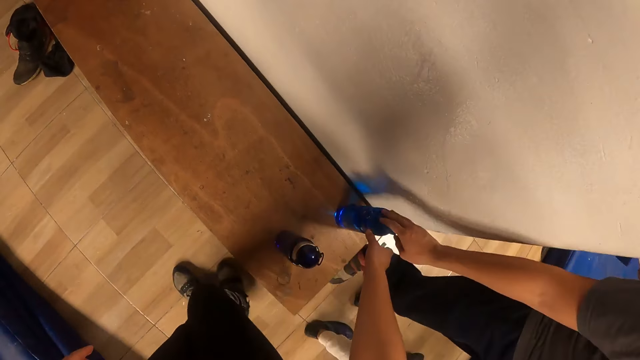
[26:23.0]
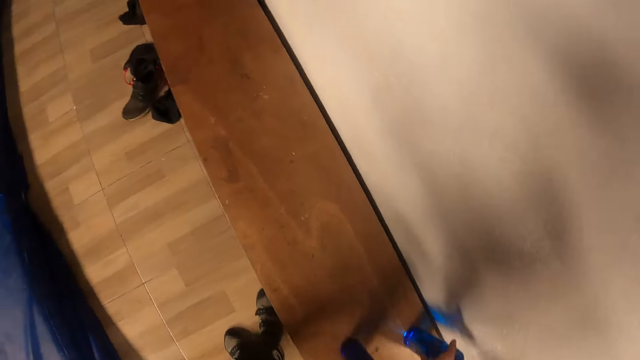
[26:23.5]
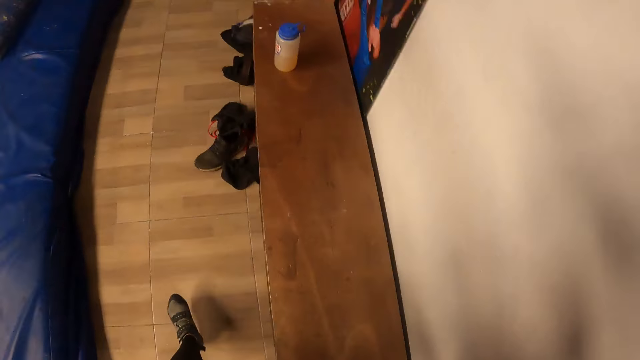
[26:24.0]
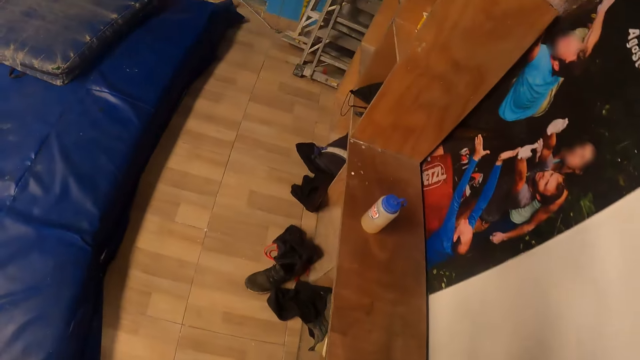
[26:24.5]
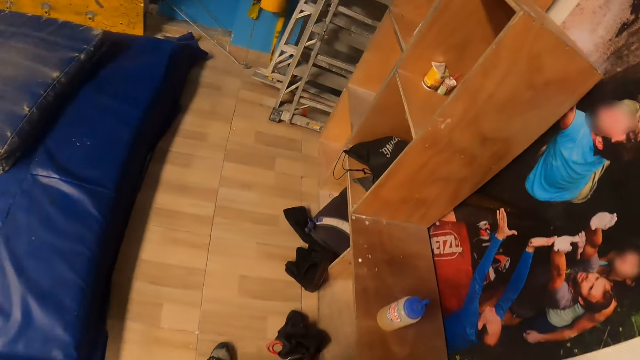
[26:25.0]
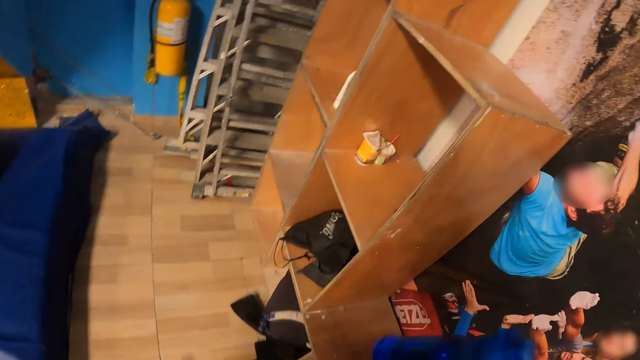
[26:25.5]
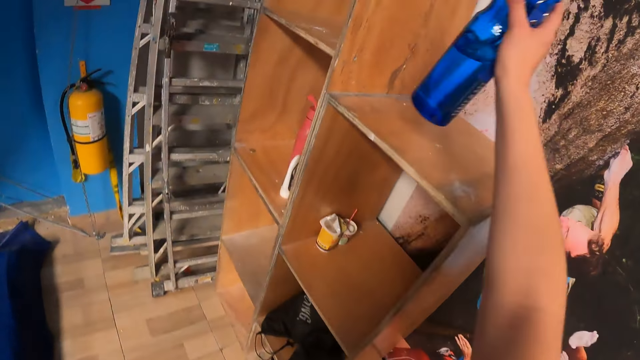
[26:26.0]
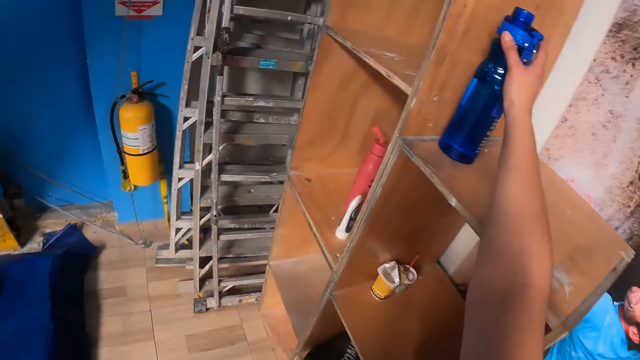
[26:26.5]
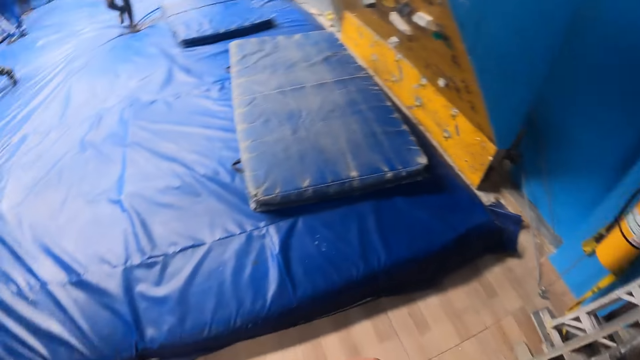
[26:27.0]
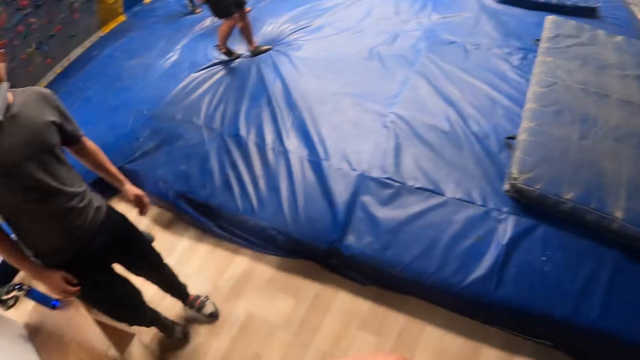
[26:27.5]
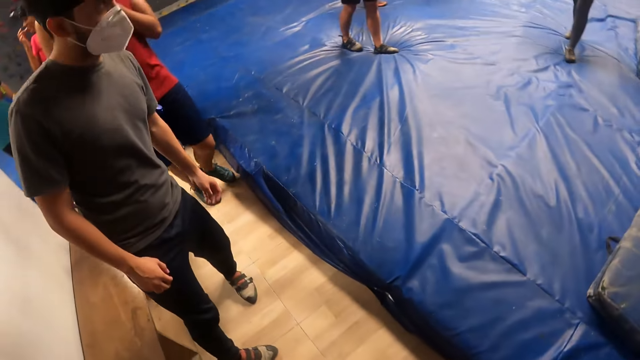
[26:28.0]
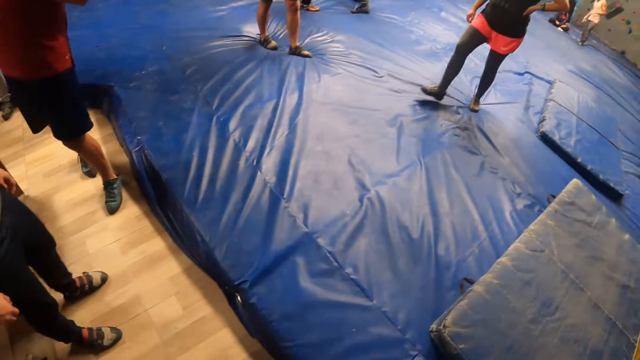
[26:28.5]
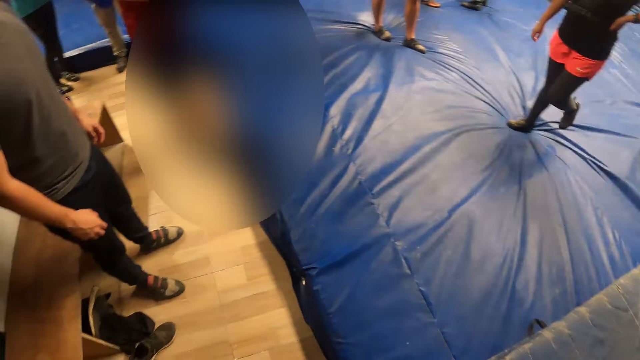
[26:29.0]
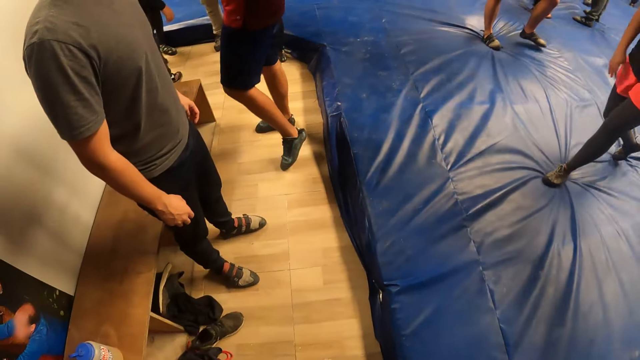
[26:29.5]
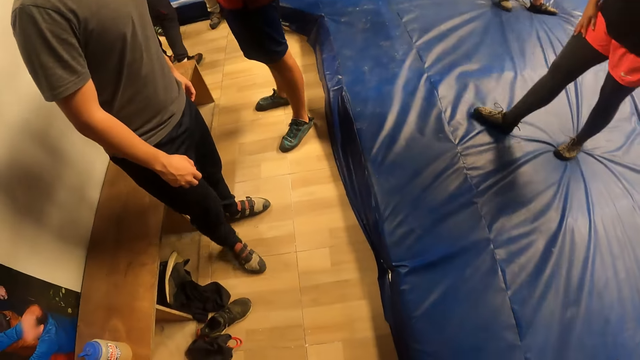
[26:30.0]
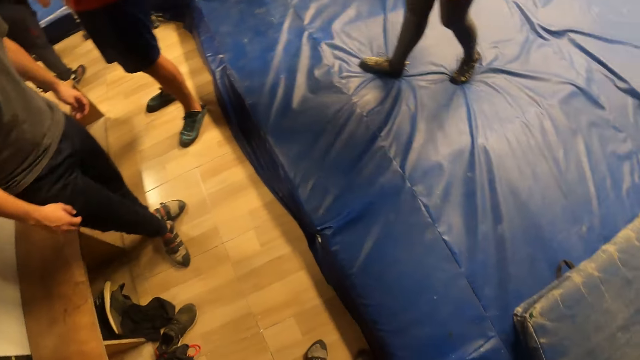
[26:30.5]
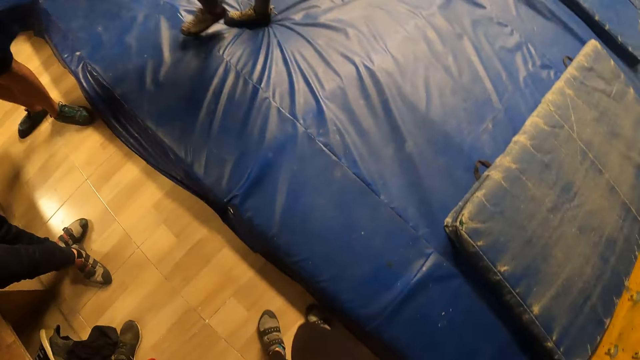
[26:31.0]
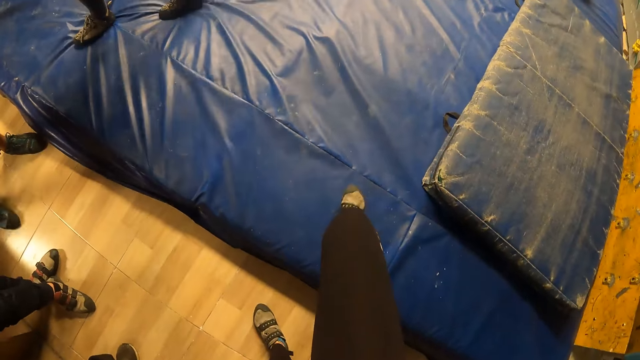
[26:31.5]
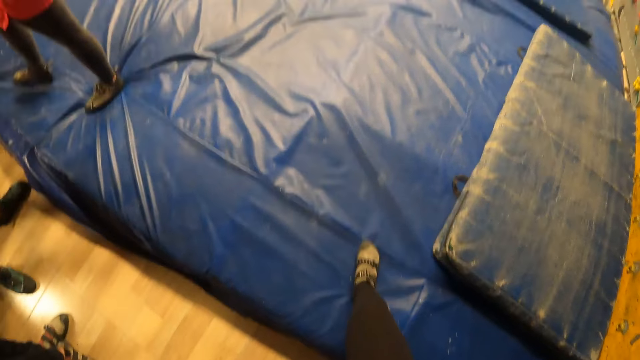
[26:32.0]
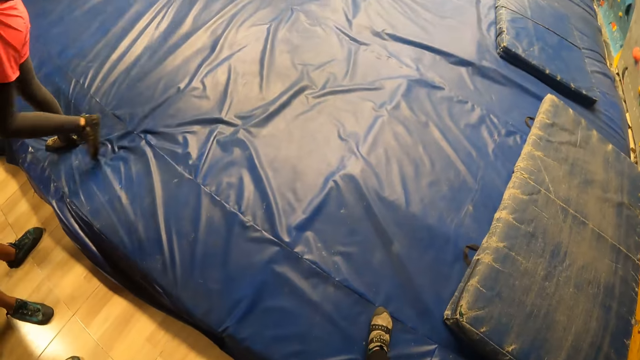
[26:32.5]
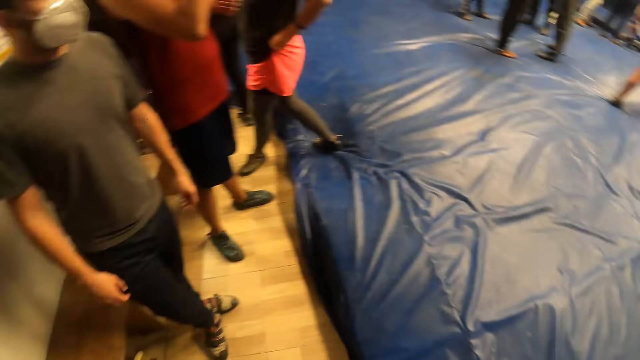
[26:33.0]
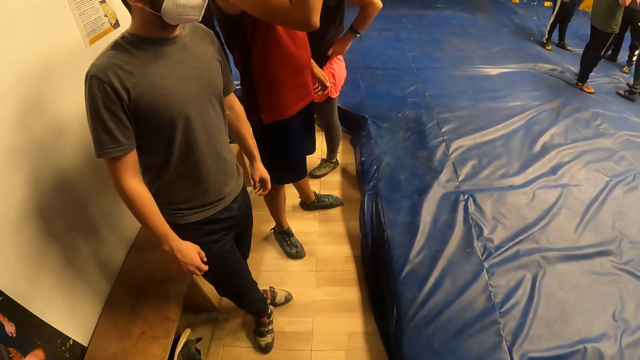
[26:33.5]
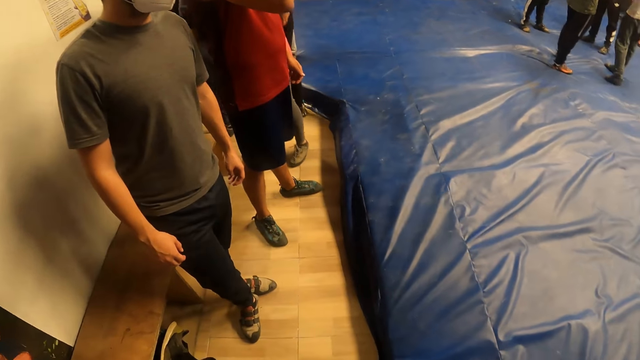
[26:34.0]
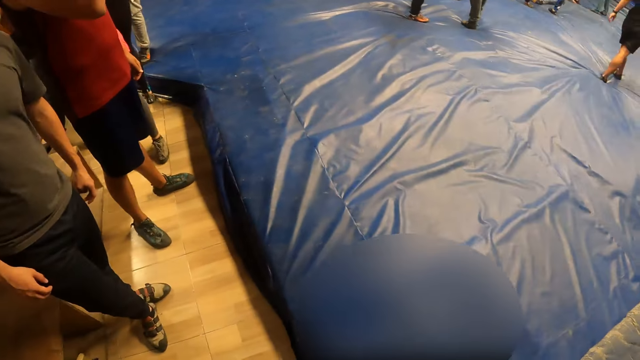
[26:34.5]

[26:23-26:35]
The camera wearer picks the water bottle from the bench with her right hand. She moves forward. She drops the water bottle on a shelf with her right hand. She looks around. She steps on a mat.

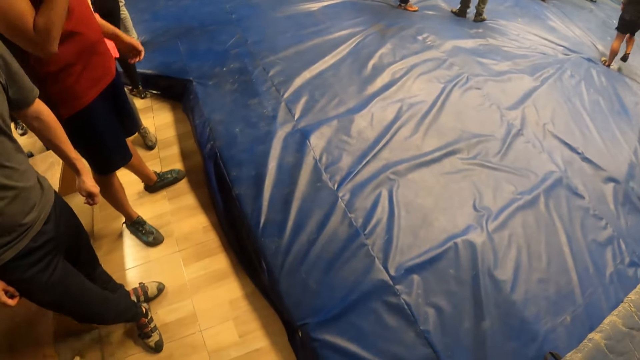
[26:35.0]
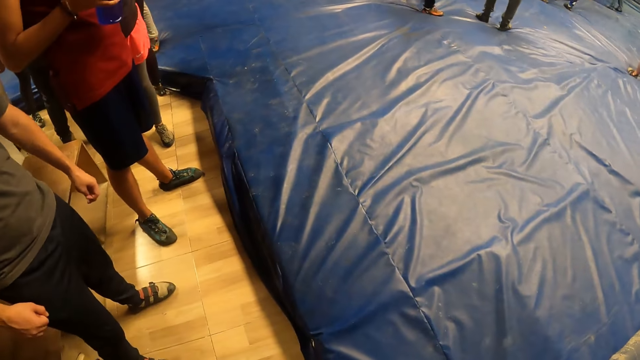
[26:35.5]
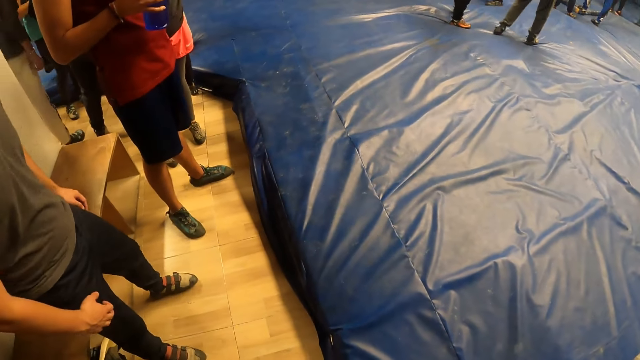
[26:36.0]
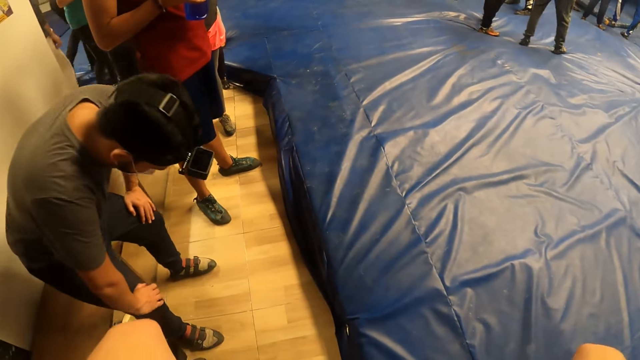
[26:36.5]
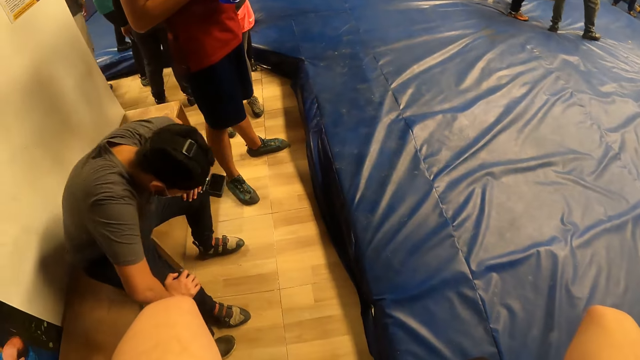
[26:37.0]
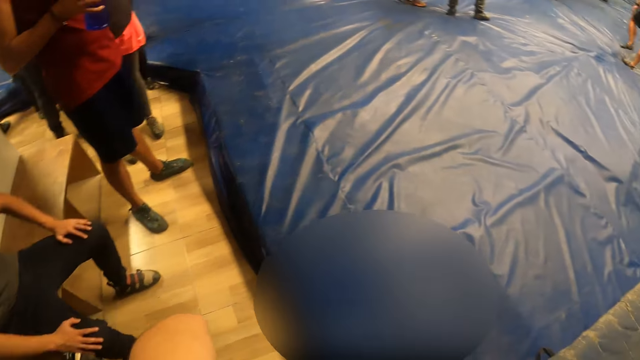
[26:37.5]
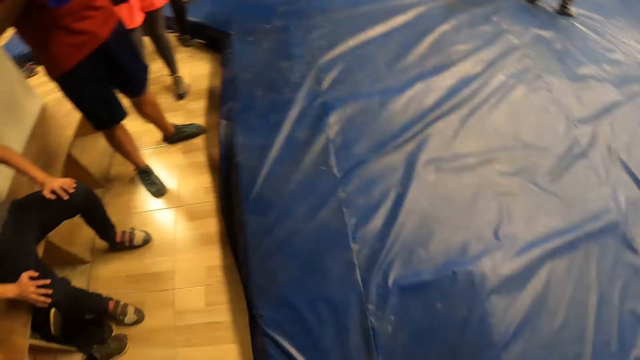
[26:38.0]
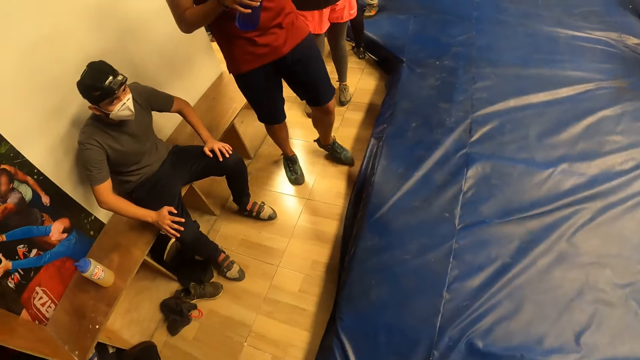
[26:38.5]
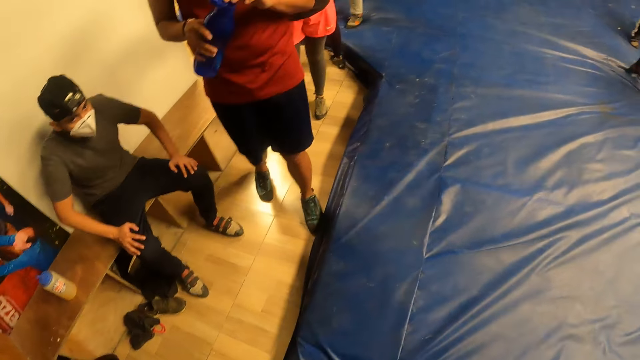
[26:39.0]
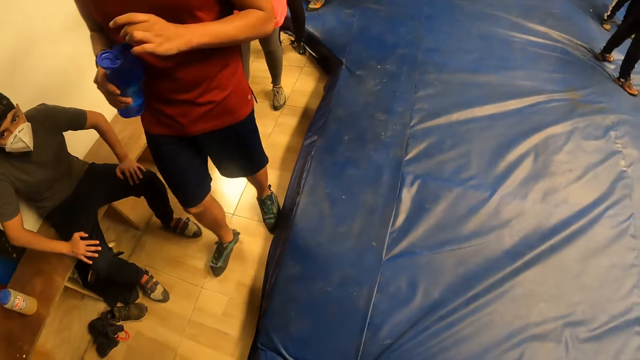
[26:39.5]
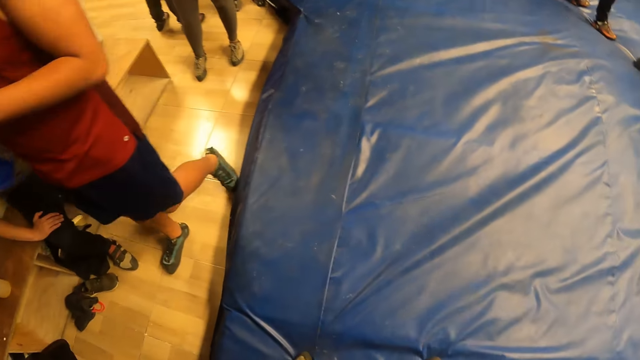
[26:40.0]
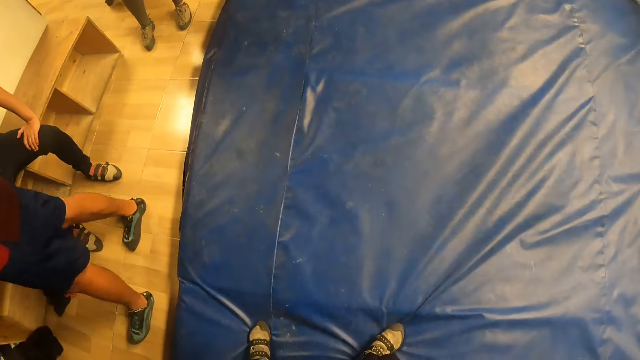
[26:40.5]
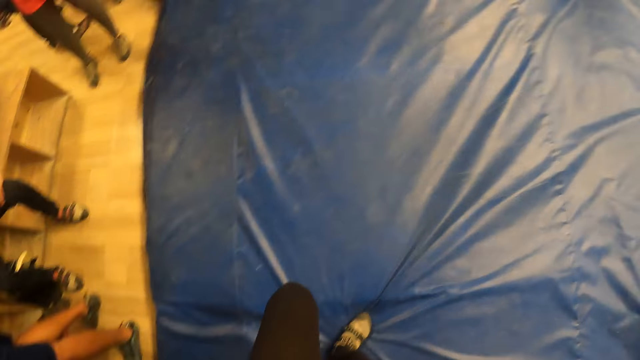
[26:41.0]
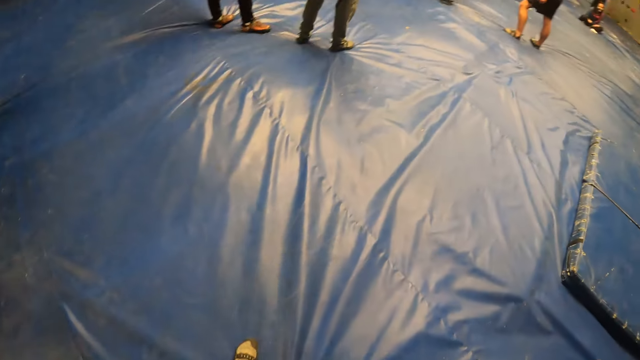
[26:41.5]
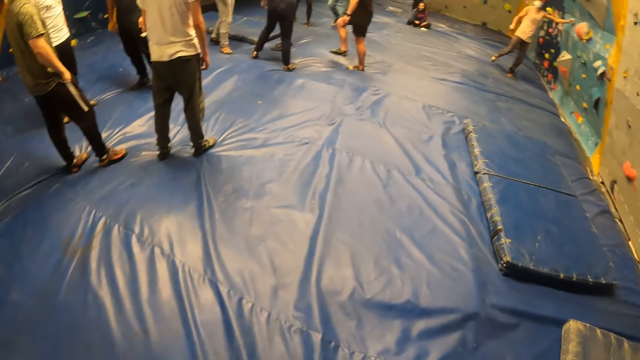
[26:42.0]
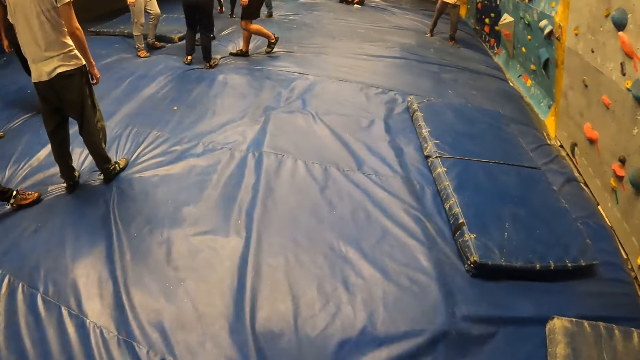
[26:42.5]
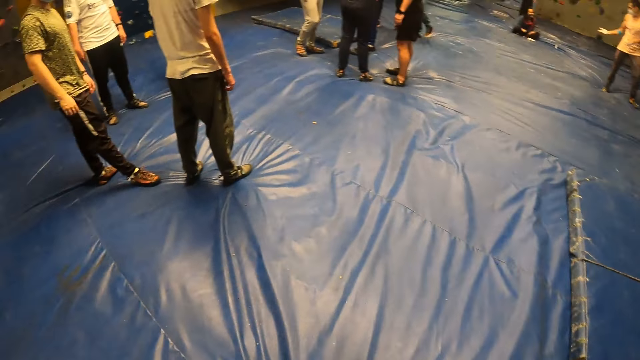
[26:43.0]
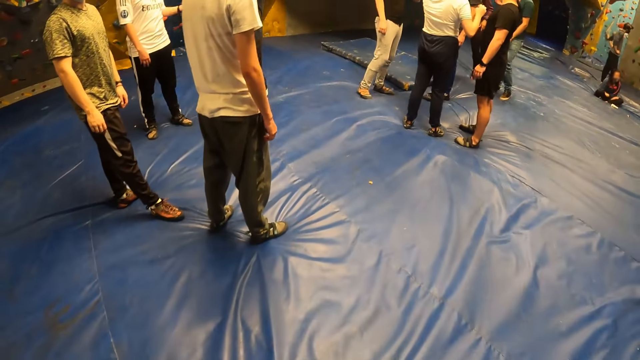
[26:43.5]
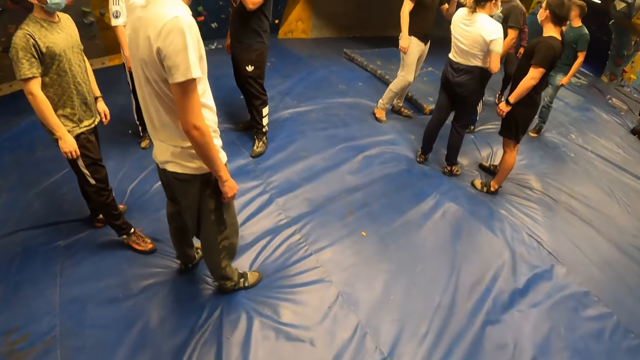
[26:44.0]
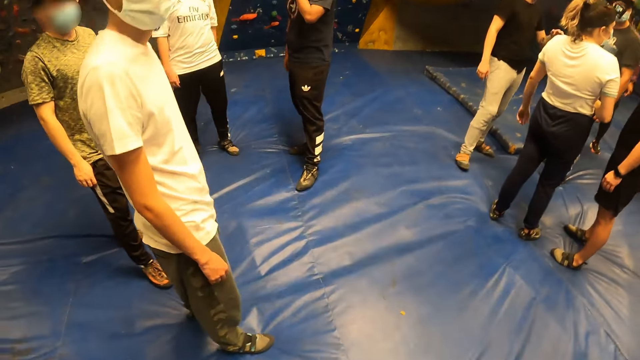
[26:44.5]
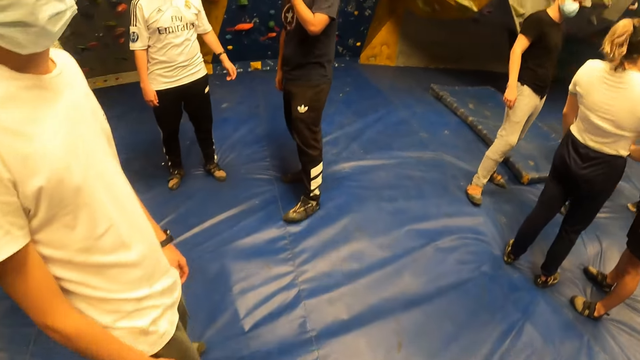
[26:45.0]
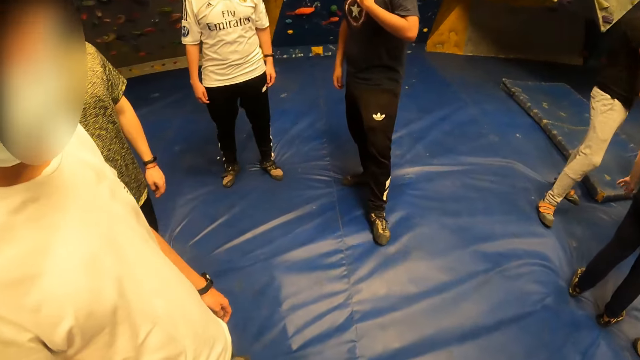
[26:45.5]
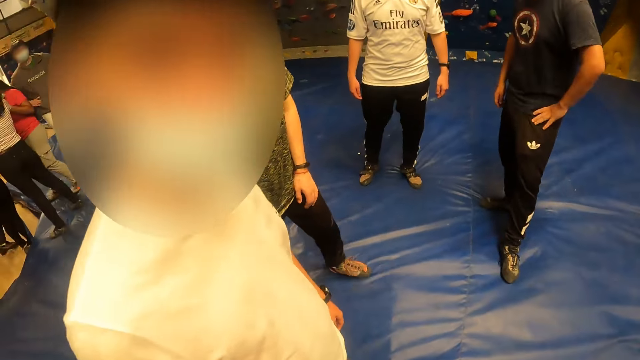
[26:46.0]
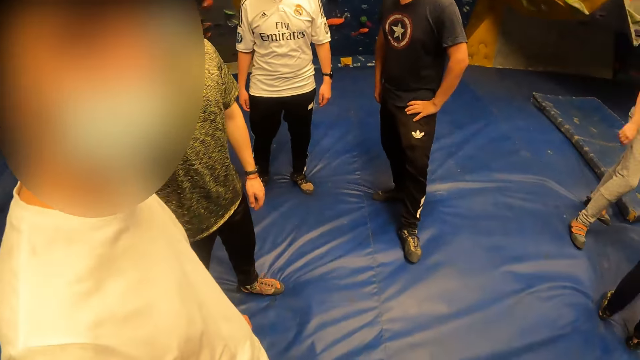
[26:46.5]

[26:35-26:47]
The camera wearer looks around. The man sits on the bench. The camera wearer moves on the mat. They interact with a man and another man.
